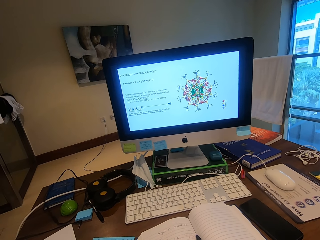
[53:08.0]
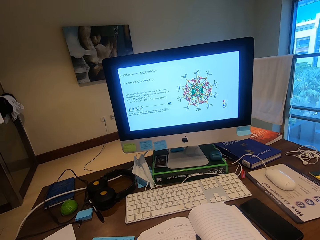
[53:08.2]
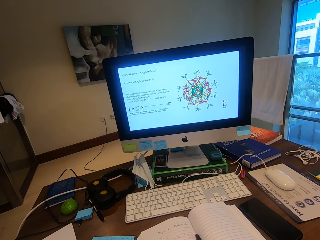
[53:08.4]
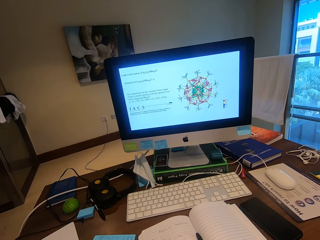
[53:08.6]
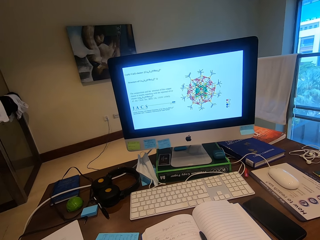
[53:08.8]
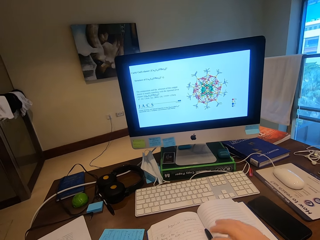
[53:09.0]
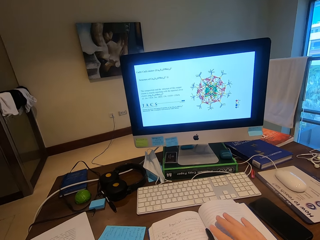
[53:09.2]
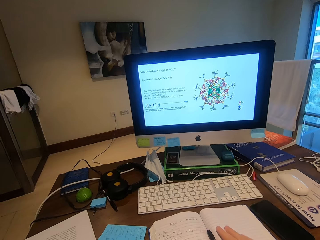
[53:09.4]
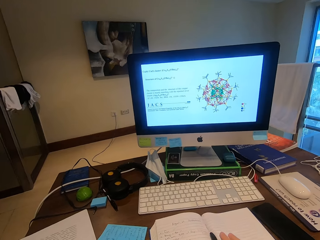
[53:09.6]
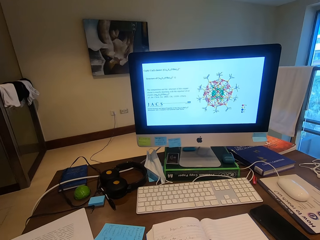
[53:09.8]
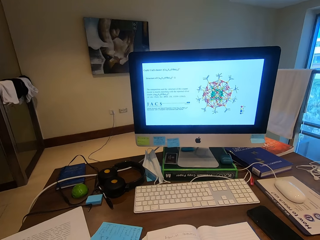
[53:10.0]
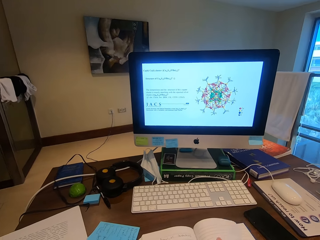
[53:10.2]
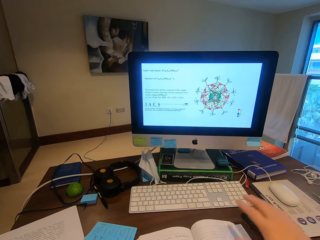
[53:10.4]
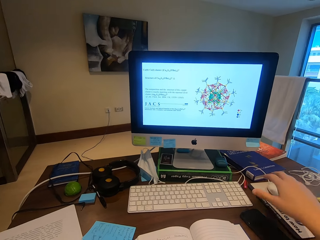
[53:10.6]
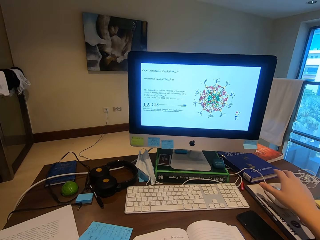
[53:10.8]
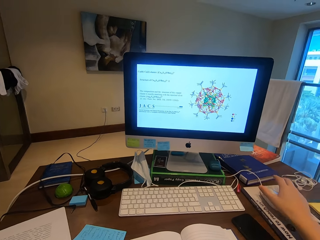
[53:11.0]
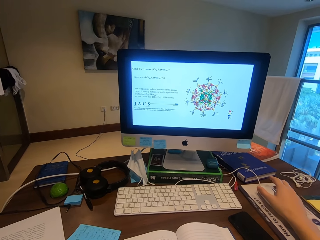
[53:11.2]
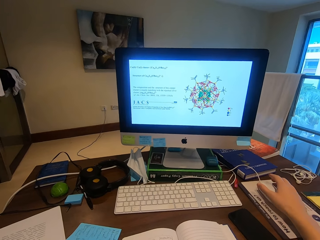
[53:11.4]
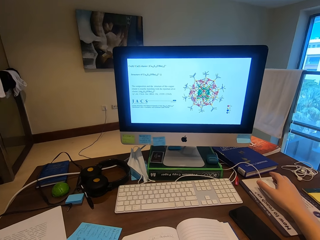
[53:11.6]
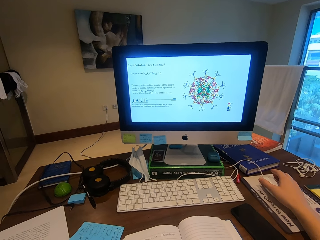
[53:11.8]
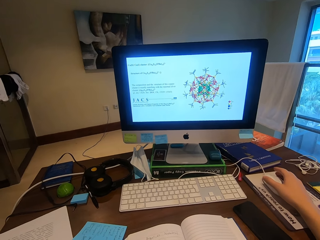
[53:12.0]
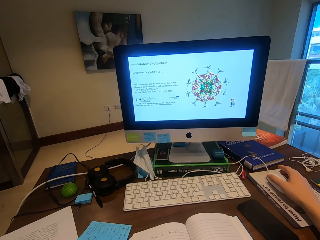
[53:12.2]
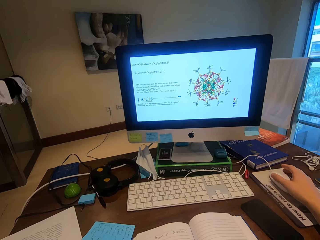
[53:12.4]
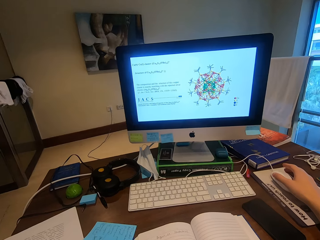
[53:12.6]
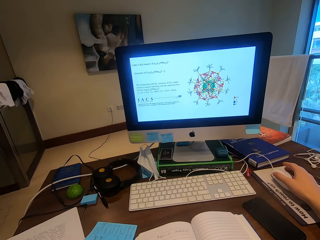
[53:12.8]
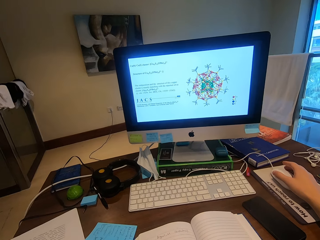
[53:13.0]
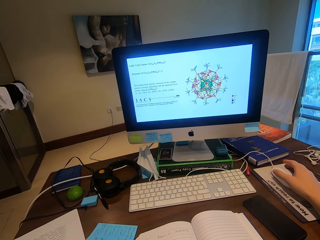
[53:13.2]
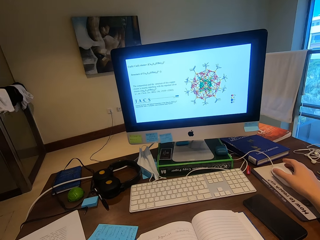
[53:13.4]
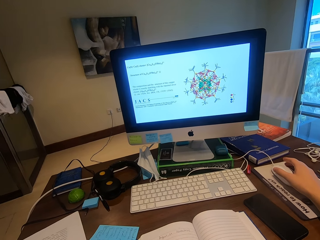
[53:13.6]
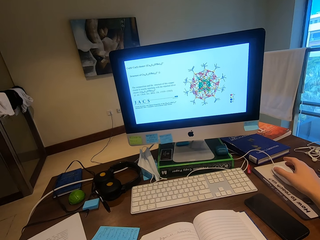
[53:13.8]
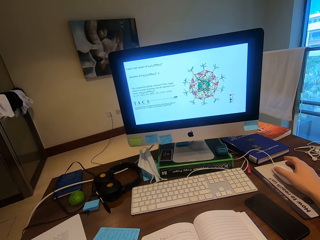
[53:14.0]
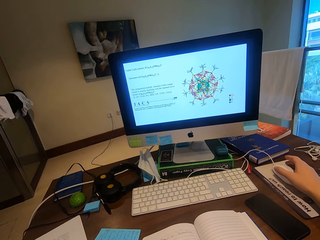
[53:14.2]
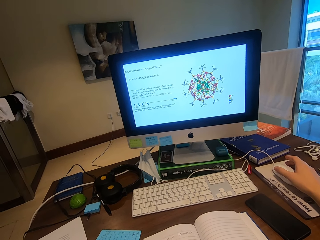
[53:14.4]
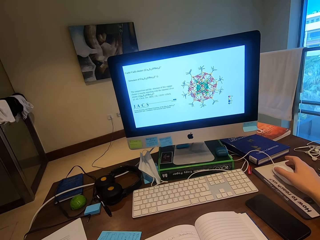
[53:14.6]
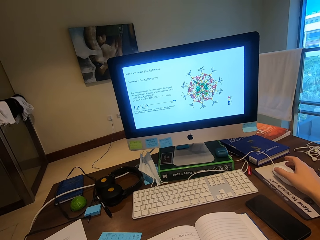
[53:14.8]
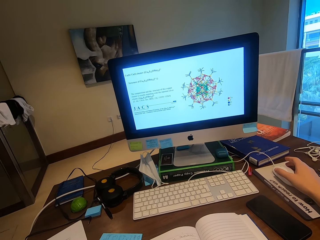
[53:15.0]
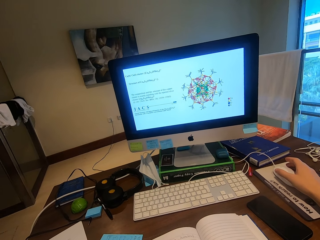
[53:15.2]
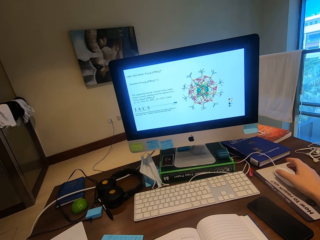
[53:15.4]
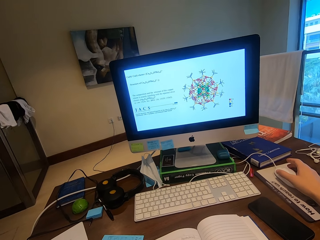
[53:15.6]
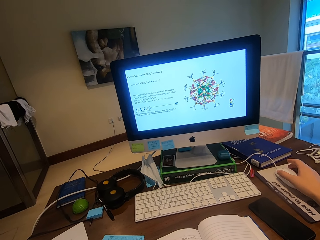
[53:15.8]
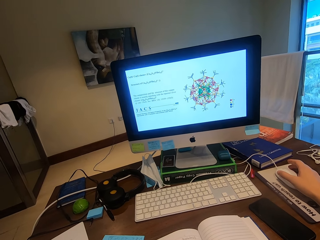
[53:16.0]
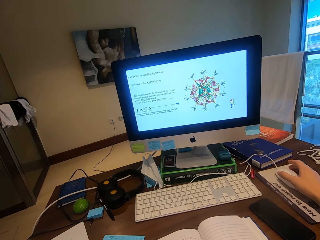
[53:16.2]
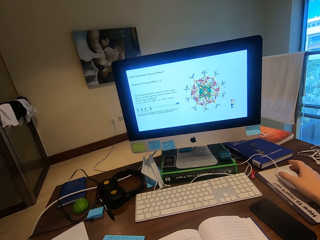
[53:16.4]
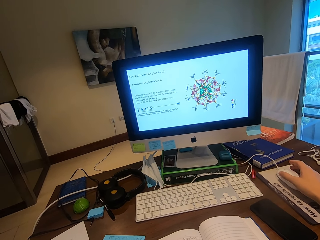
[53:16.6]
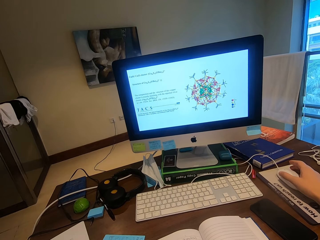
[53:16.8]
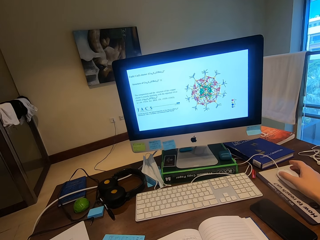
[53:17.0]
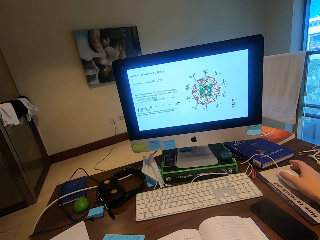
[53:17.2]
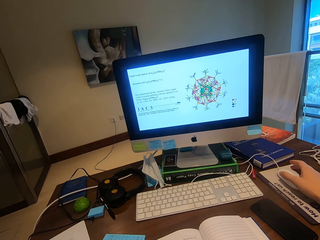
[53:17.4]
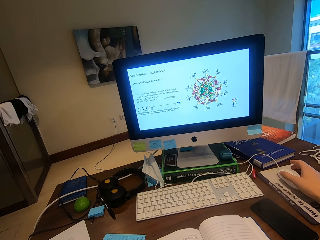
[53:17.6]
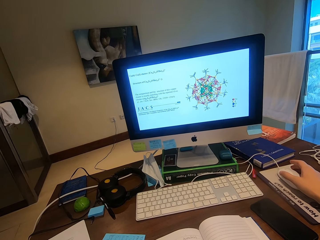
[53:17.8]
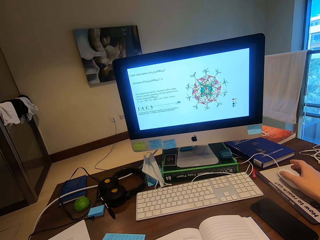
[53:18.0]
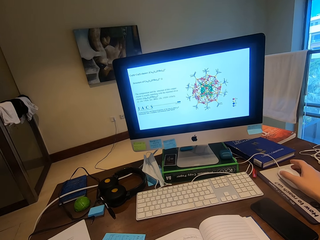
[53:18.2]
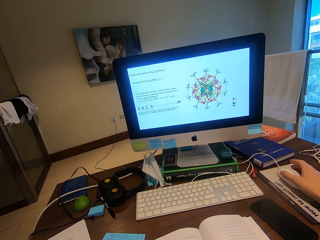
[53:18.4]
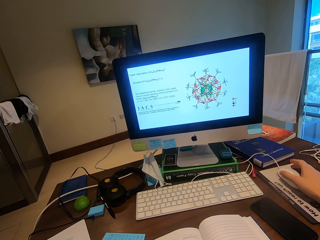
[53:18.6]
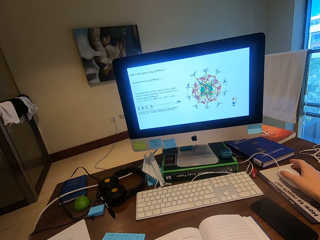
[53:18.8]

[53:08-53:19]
The camera wearer touches the book and pulls the book. They hold the mouse, grab the mouse and operate the computer.

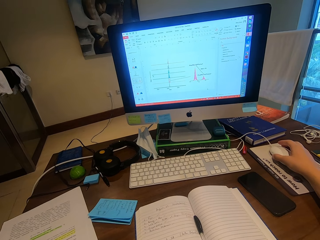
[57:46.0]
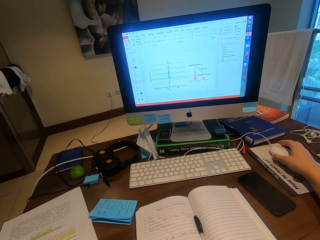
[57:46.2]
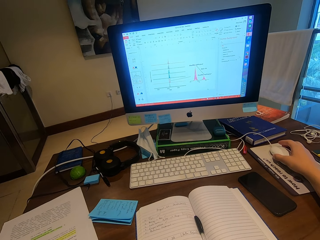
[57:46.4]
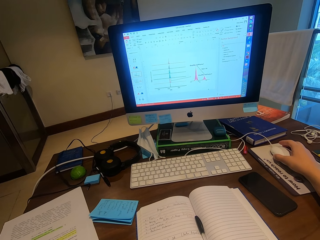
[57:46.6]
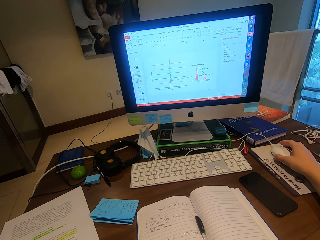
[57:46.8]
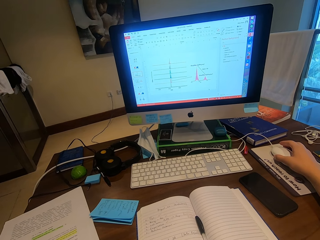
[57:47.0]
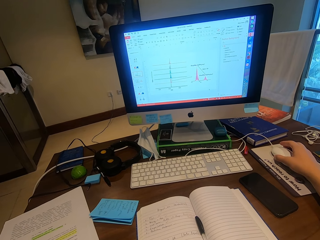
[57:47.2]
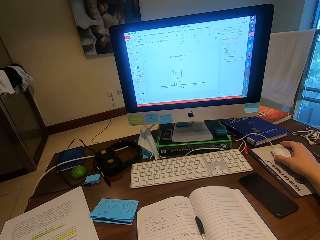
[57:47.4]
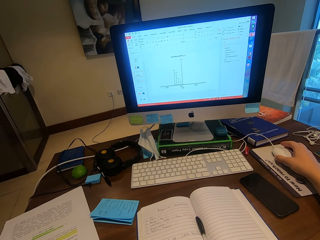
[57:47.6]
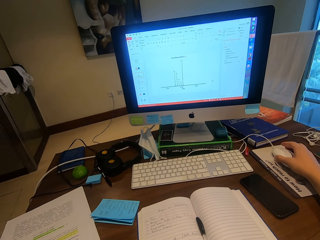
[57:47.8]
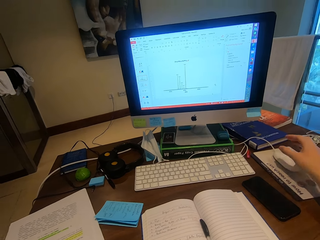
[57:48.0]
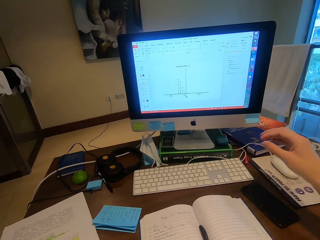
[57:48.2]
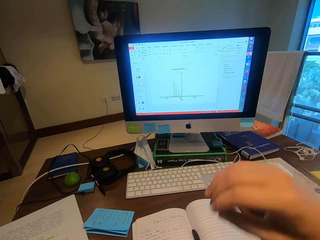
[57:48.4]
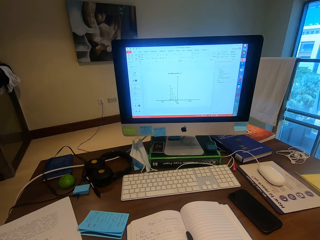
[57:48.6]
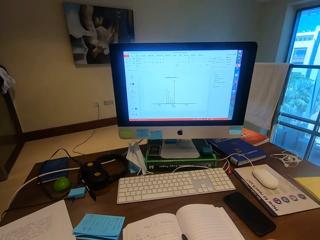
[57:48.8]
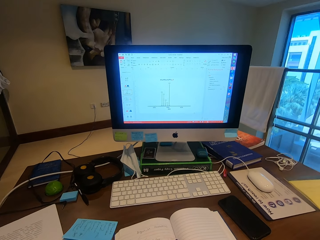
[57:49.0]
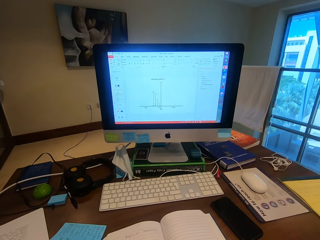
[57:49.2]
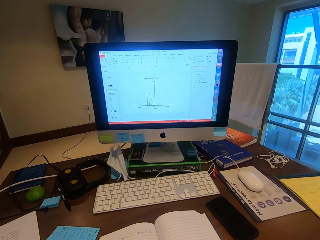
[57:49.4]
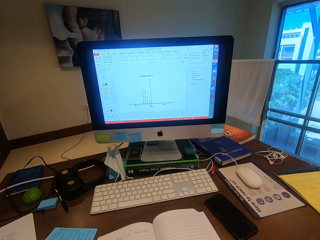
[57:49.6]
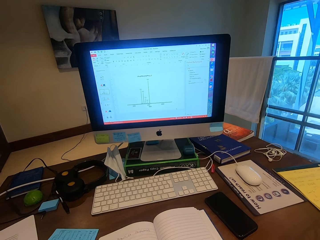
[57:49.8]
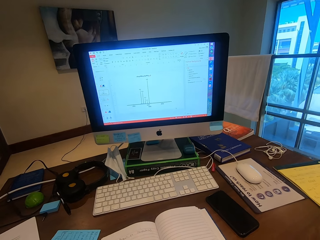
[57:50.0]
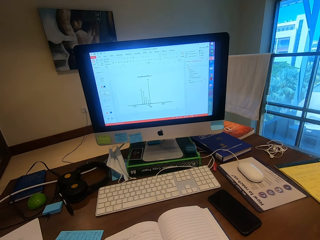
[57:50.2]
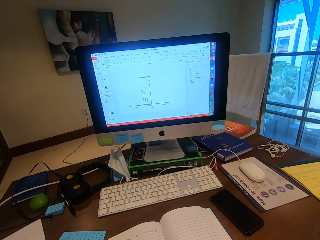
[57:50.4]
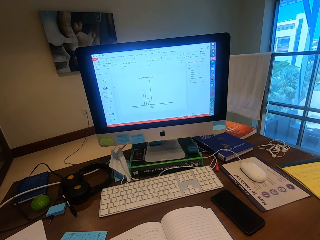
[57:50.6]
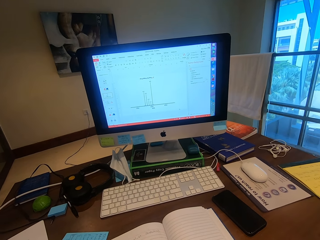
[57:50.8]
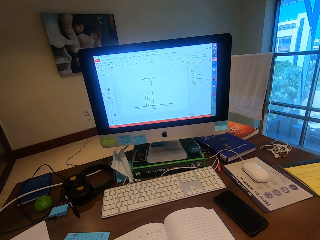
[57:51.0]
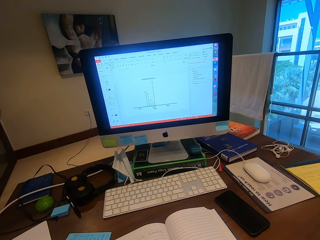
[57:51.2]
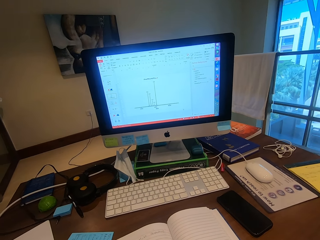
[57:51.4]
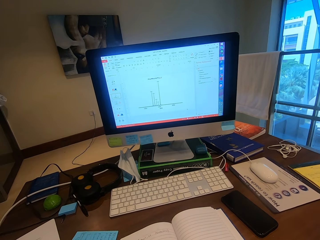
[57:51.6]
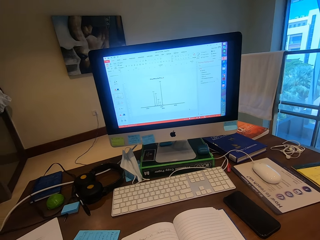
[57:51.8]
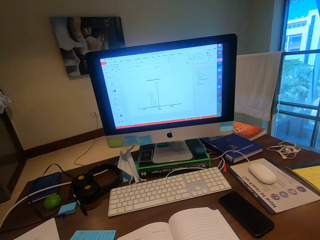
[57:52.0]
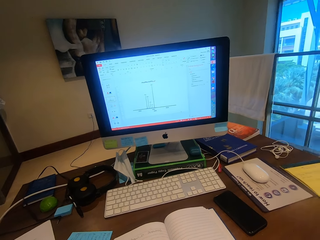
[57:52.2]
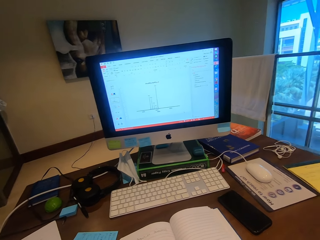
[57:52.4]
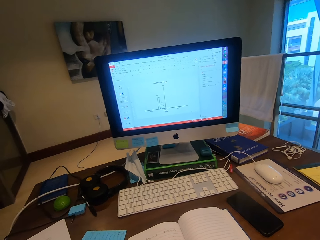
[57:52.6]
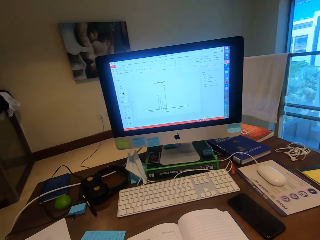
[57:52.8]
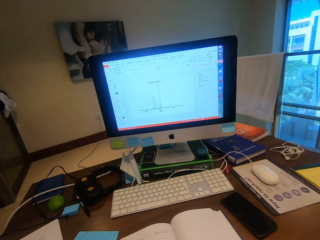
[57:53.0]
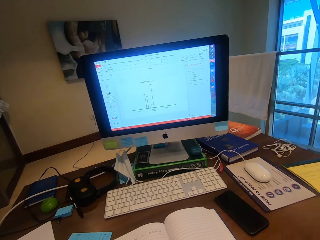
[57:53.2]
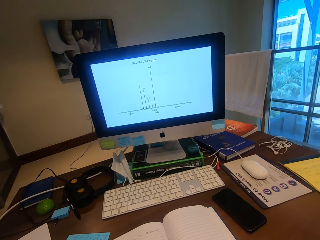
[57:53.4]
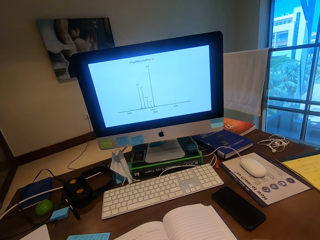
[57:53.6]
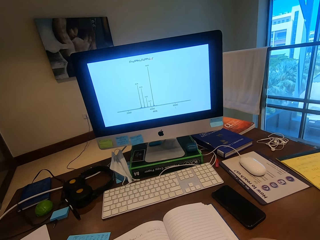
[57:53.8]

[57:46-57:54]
The camera wearer removes the hand on the mouse.
